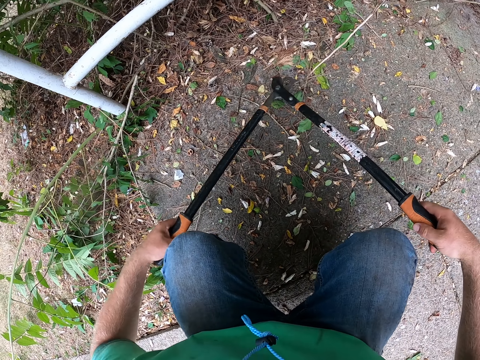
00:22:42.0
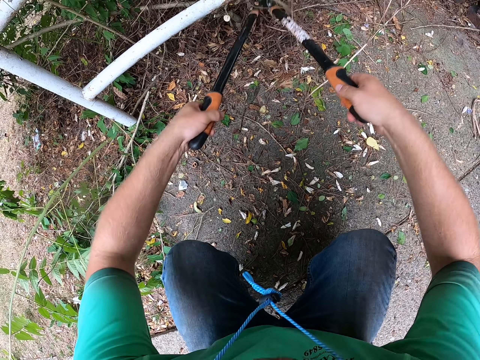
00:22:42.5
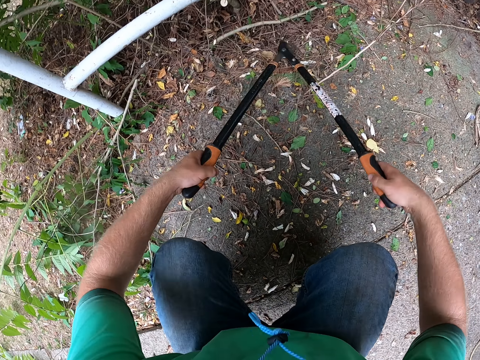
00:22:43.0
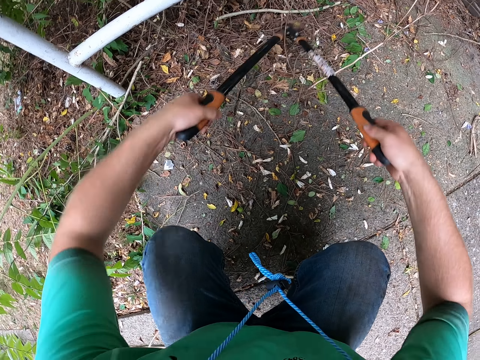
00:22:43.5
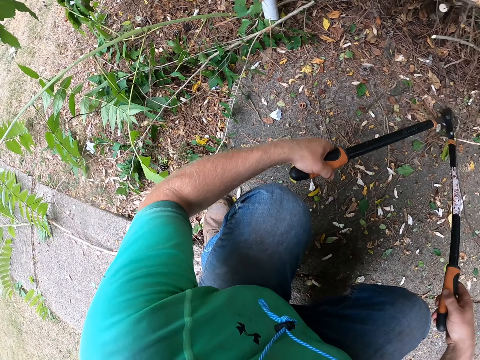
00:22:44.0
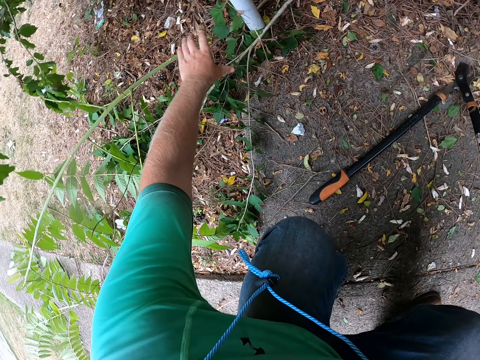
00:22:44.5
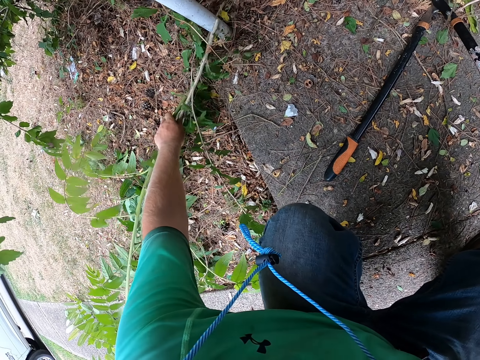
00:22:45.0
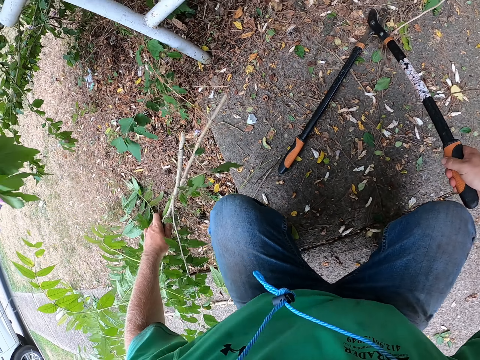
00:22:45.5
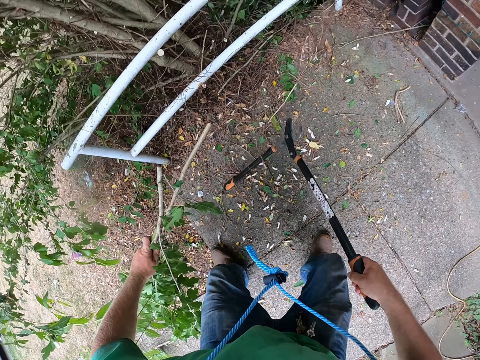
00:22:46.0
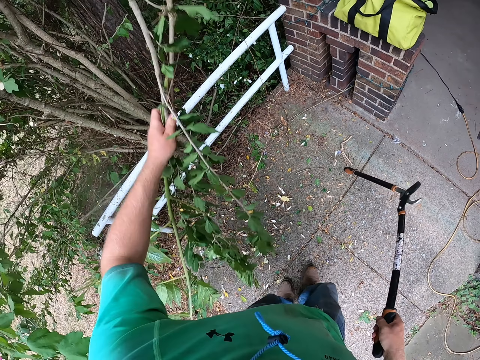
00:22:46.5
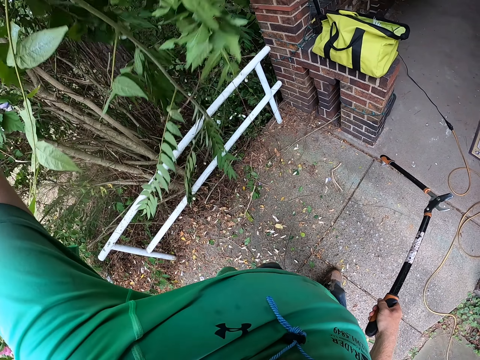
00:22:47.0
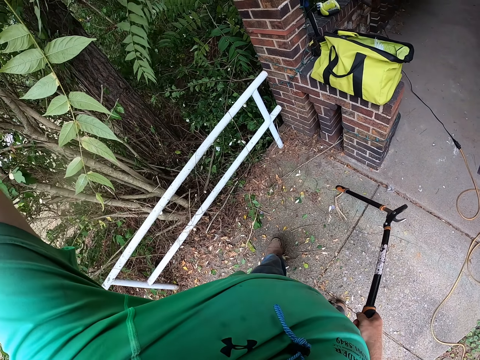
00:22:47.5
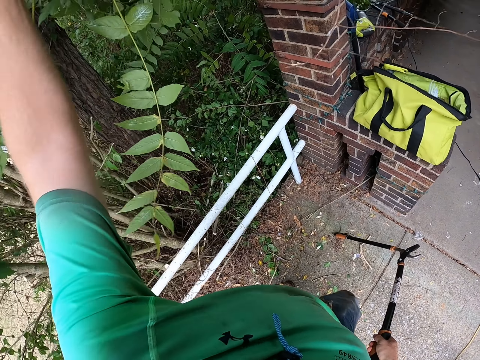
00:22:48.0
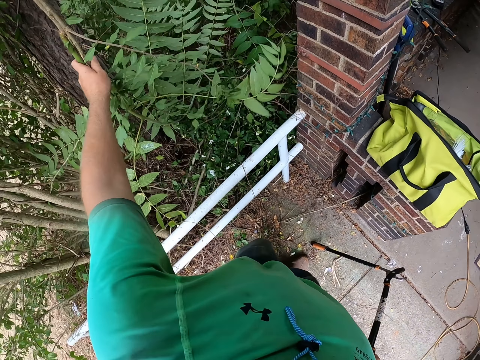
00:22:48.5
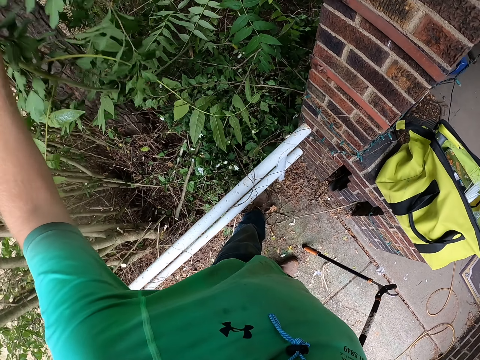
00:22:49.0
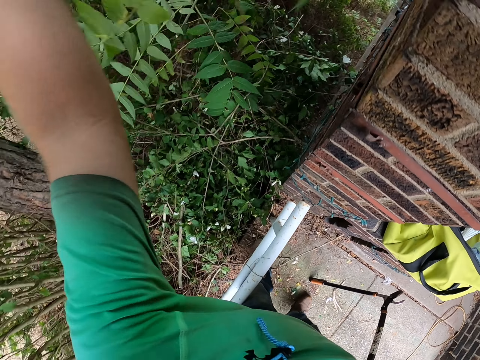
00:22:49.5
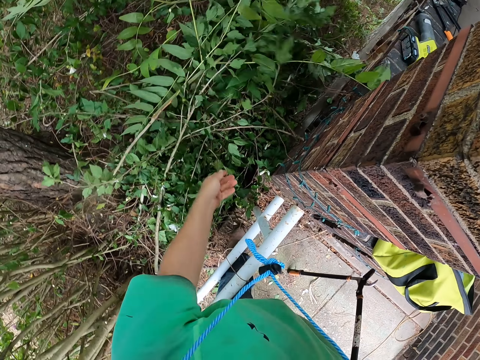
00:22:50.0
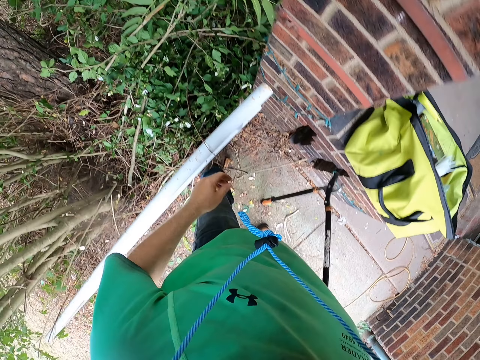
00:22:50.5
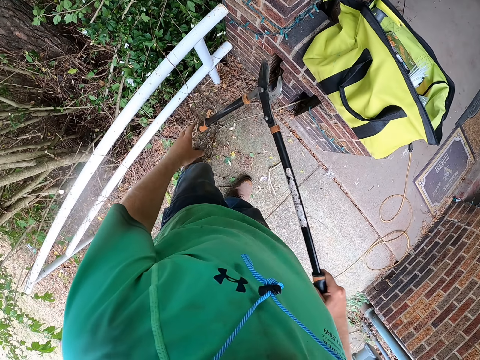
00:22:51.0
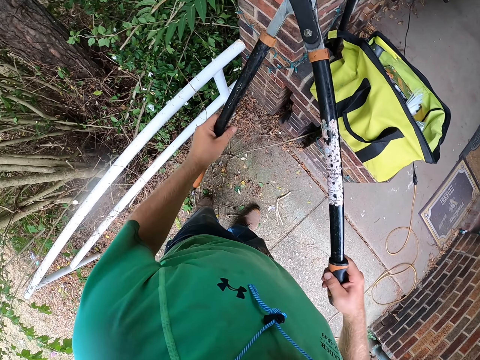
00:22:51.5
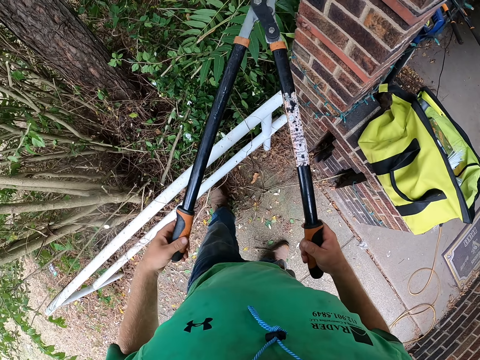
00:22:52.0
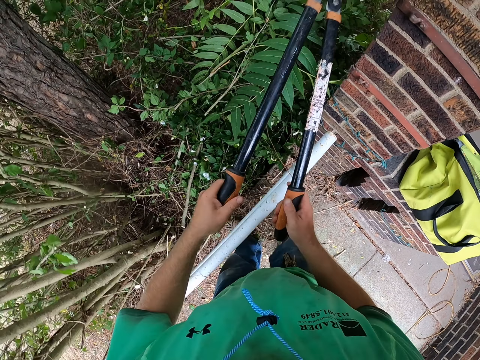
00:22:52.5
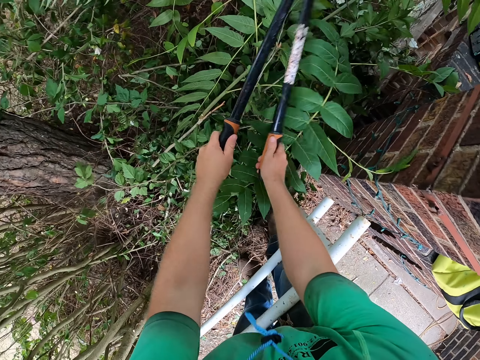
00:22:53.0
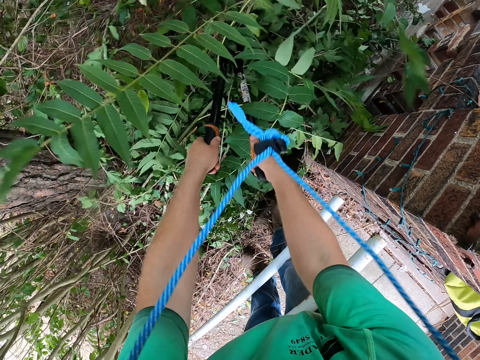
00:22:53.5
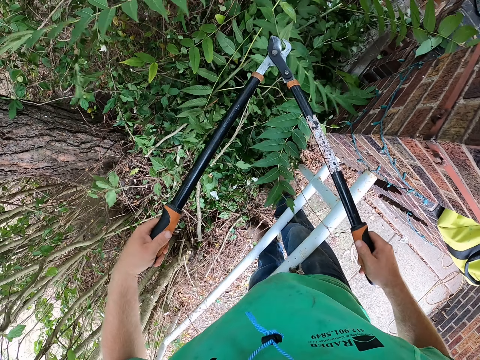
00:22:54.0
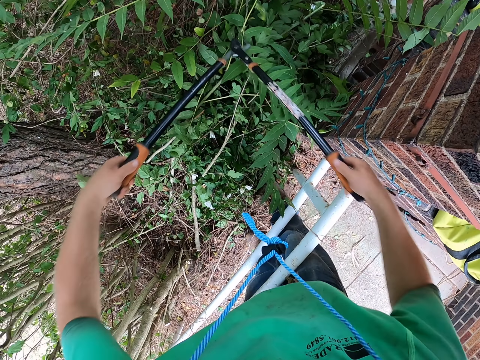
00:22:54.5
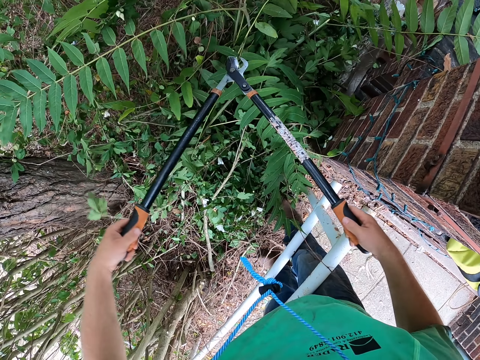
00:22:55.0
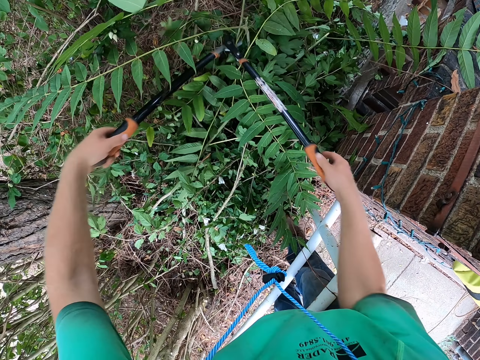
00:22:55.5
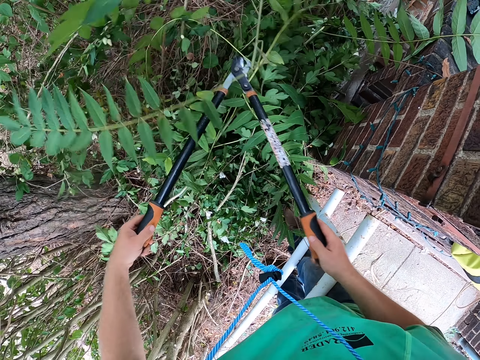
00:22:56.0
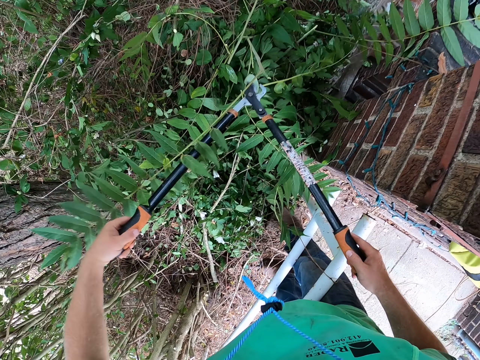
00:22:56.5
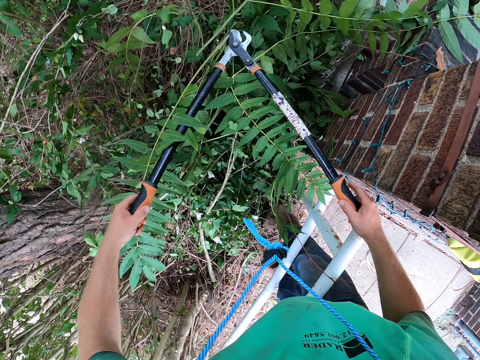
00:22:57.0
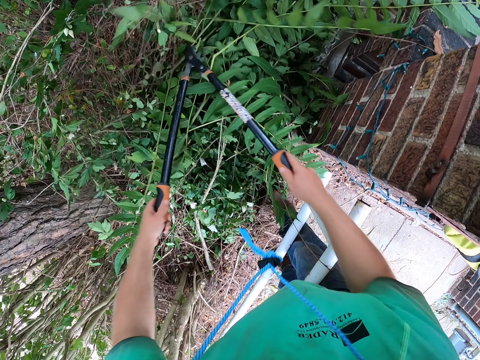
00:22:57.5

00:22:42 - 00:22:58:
The camera wearer picks branches from the floor with his left hand. He stands up and walks on the pavement. He drops the branches in his left hand in a garden. He holds a shear with both hands. He hits the tree with the shears in both hands and cuts a branch from the tree with the shears in both hands. He presses the plant with the hedge shear.

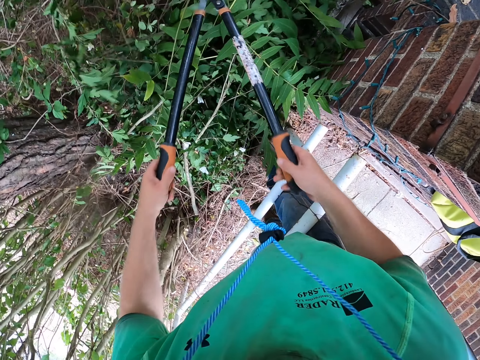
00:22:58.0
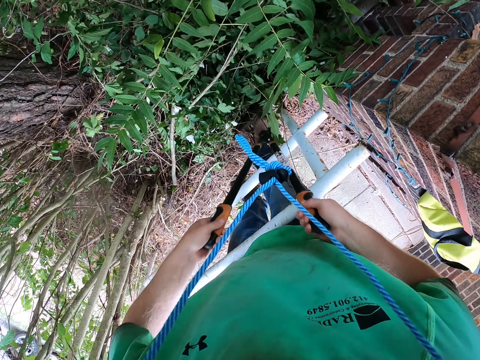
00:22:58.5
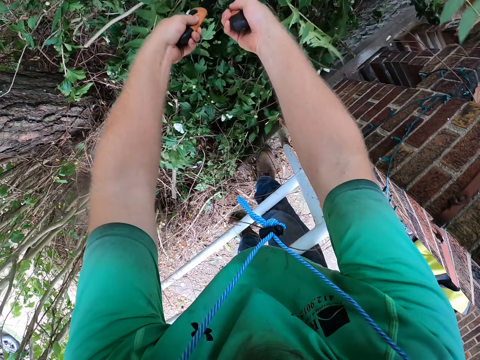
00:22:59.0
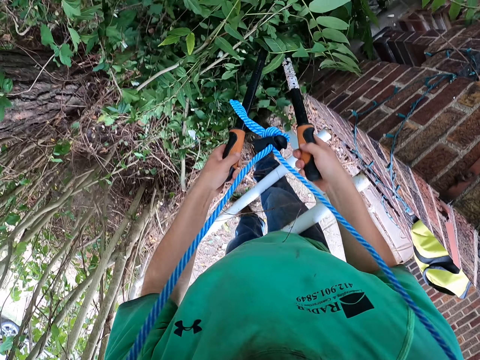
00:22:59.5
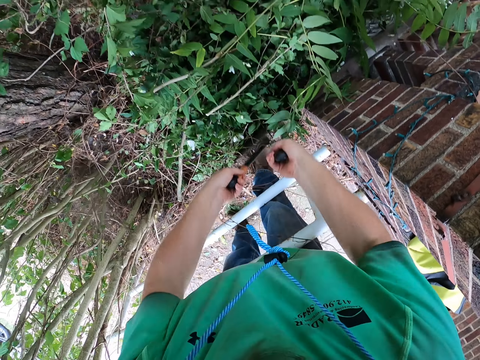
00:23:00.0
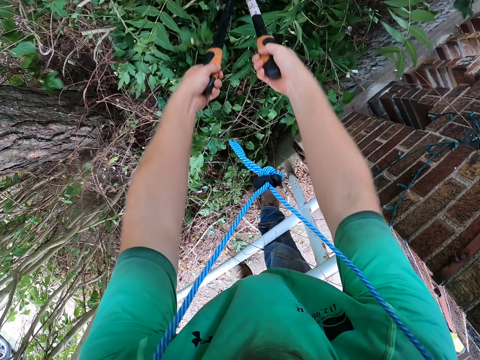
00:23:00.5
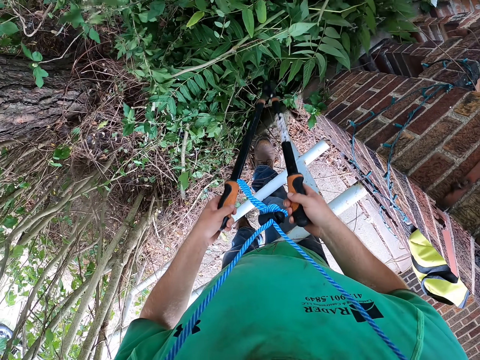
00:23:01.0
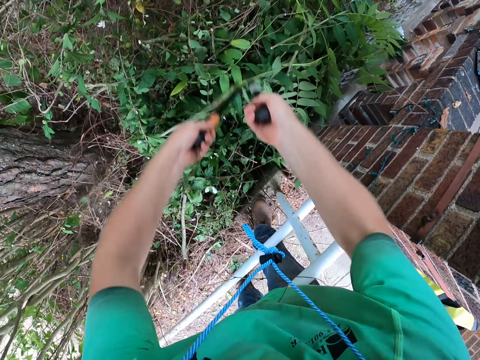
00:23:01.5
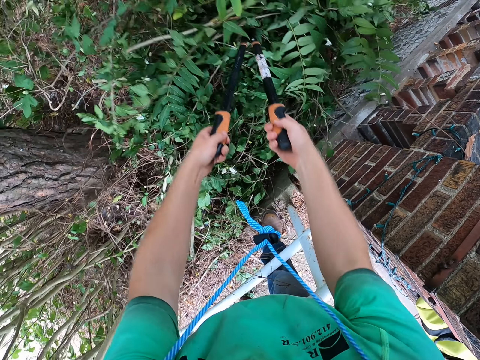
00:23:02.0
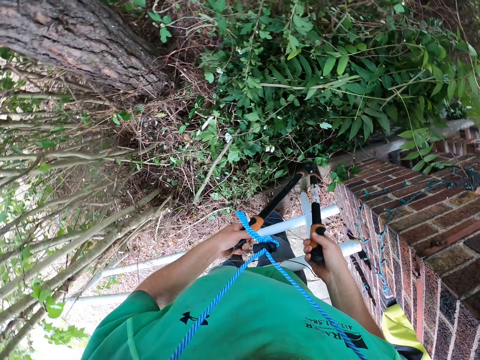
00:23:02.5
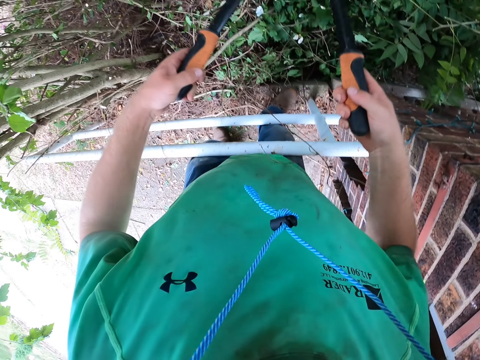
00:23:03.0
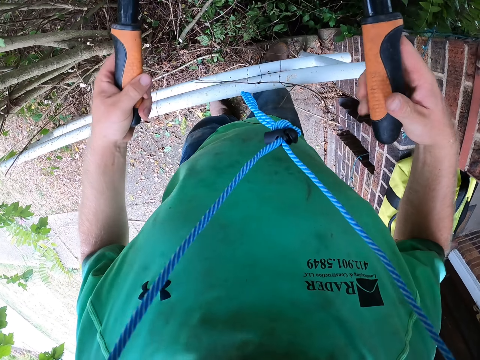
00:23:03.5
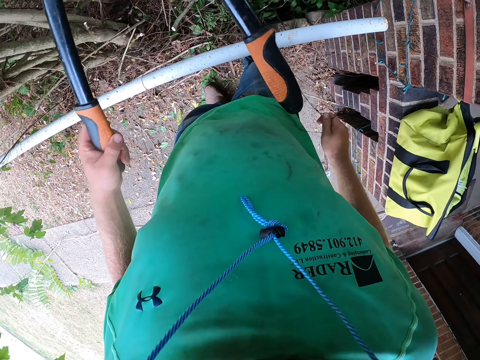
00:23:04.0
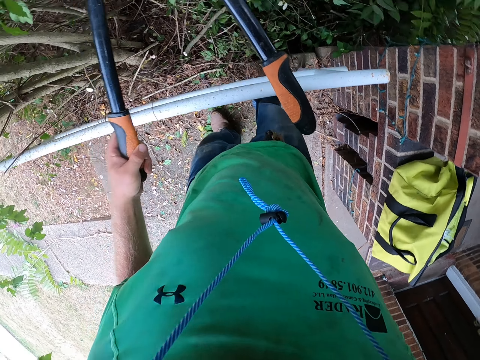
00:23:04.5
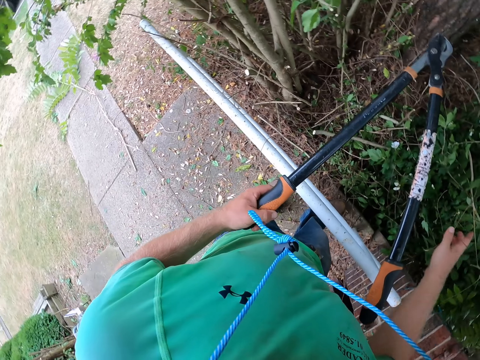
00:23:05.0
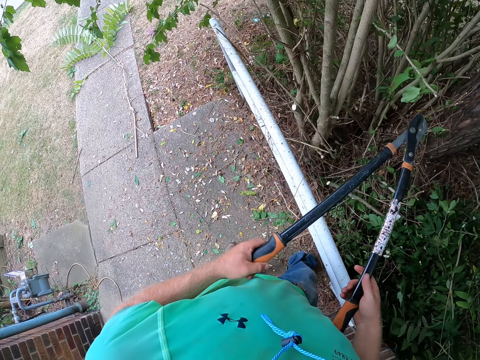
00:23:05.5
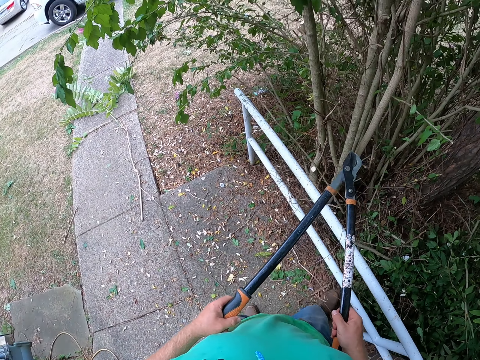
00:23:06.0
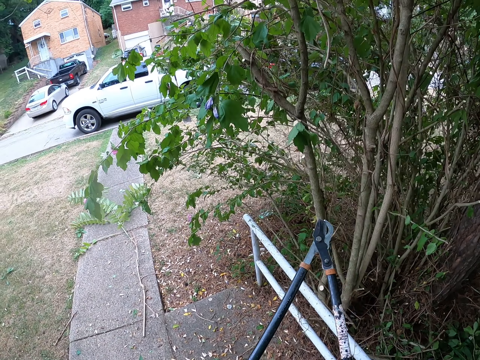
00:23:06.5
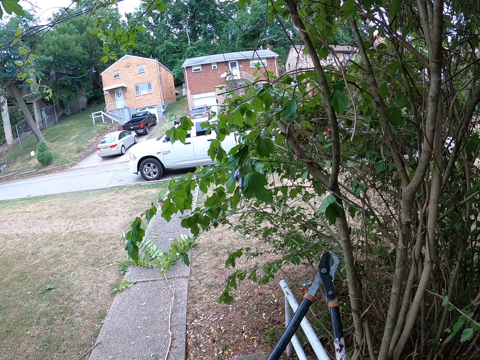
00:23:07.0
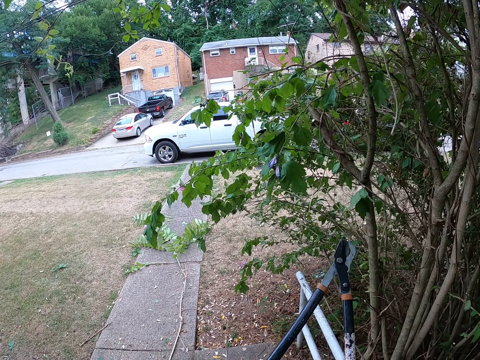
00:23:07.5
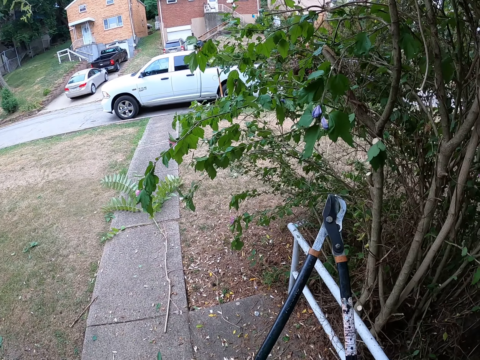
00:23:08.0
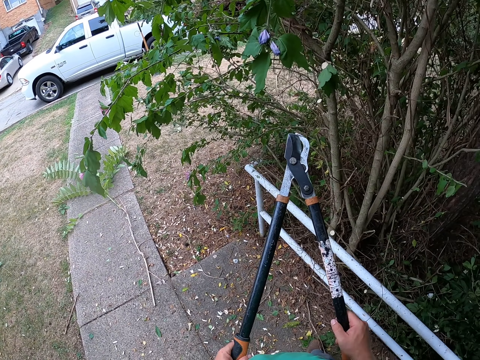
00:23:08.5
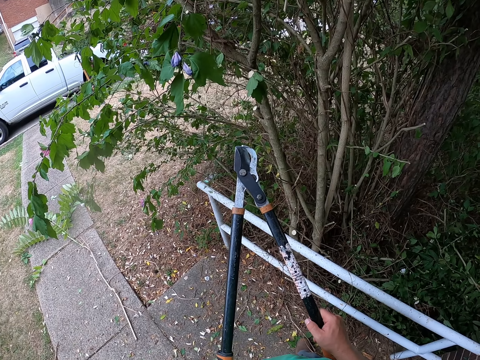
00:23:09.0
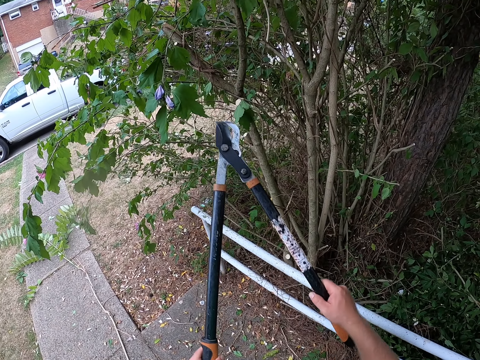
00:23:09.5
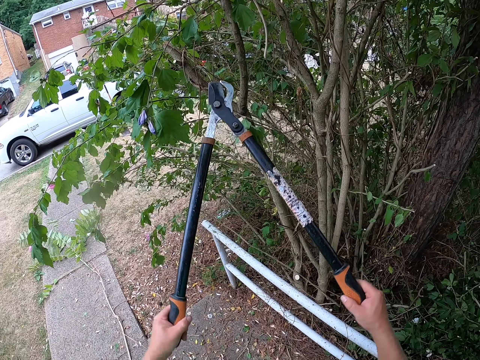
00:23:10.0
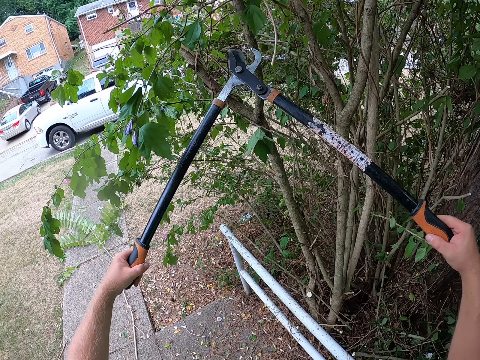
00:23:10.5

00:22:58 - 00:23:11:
The camera wearer pushes the plant with a hedge shear. They hold the hedge shear with the left hand. They hold the hedge shear with both hands. They stare at the tree.
